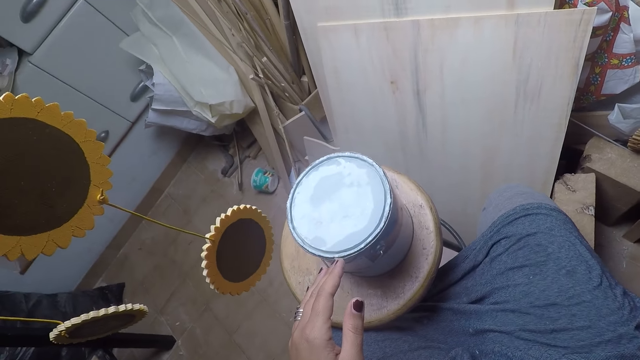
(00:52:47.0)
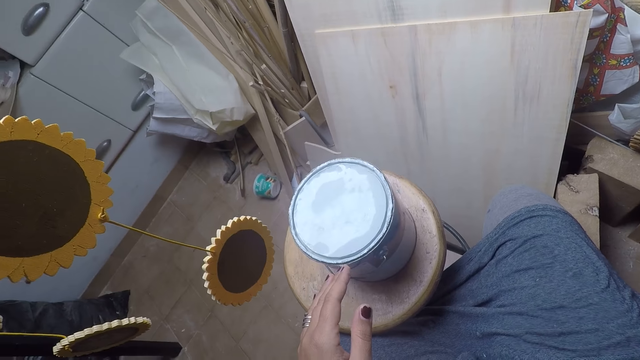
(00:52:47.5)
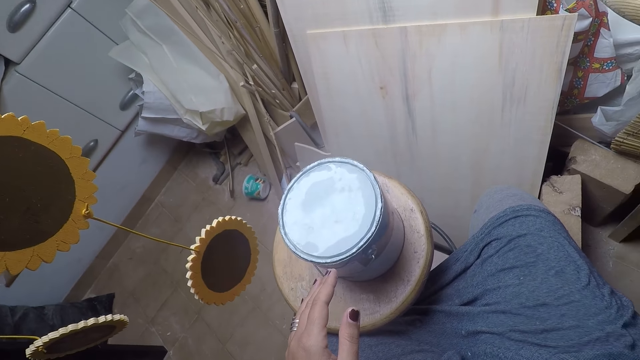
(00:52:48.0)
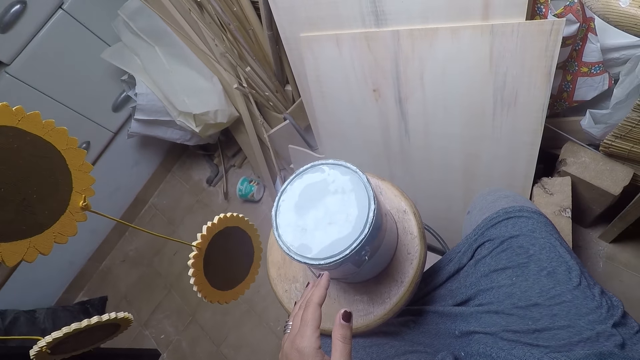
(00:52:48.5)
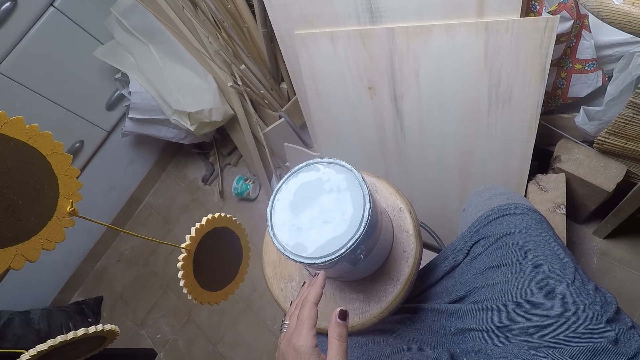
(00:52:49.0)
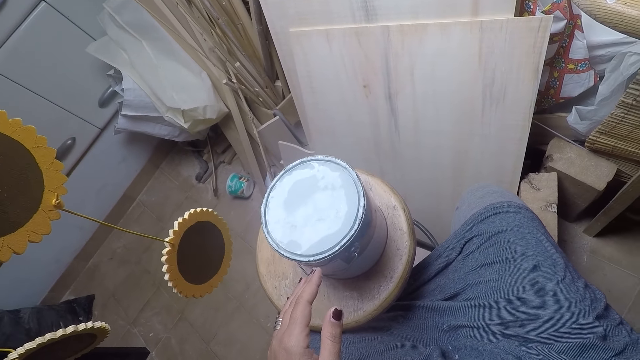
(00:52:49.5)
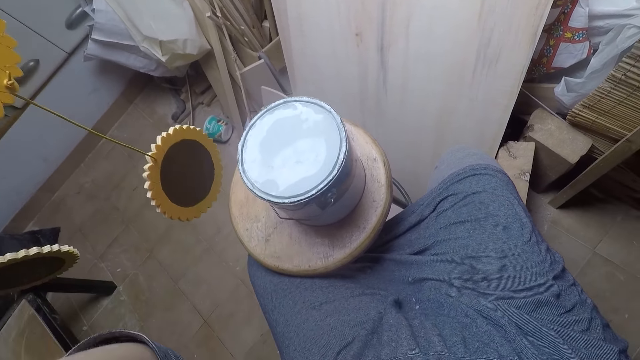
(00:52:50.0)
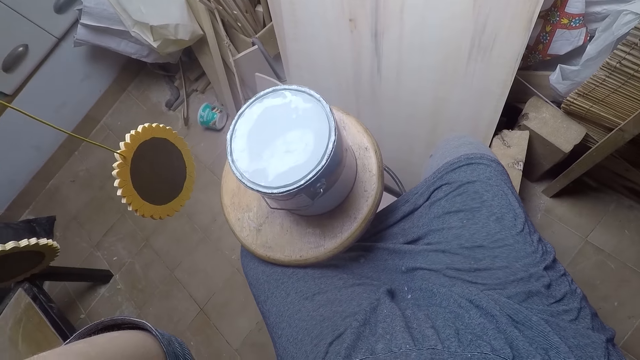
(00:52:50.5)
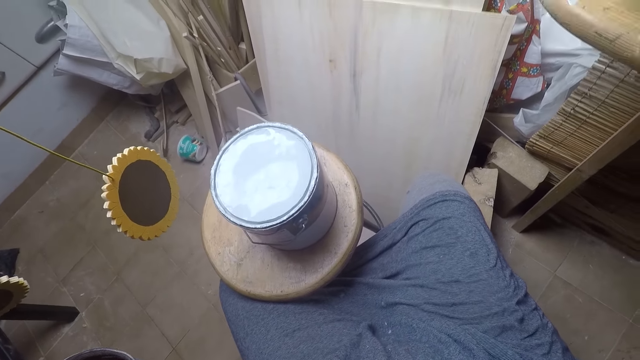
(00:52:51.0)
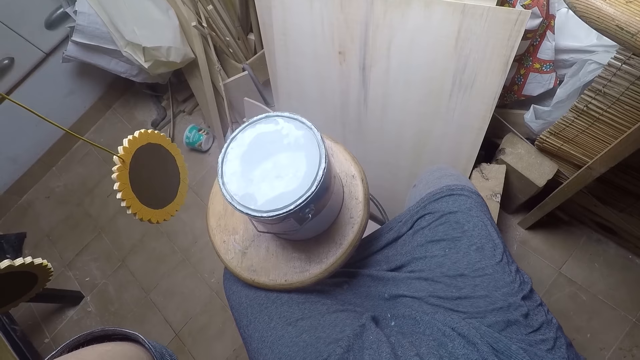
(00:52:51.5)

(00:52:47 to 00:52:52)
The camera wearer holds something. They adjust the camera with both hands.
